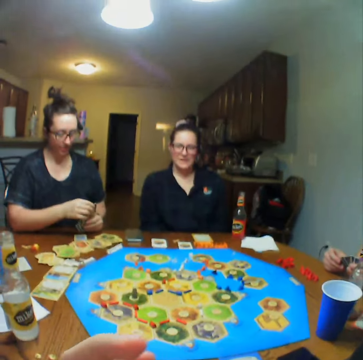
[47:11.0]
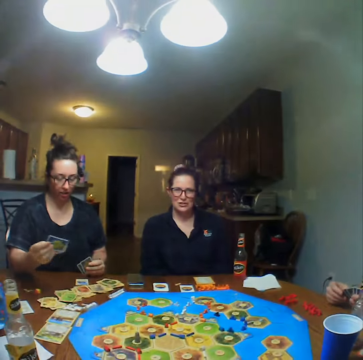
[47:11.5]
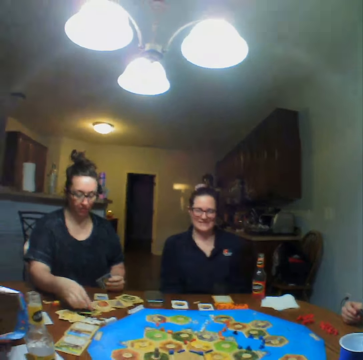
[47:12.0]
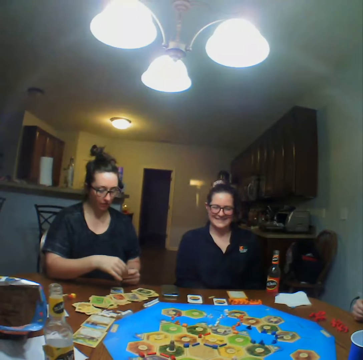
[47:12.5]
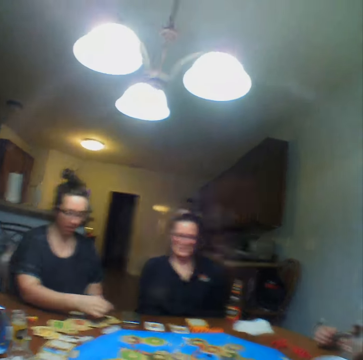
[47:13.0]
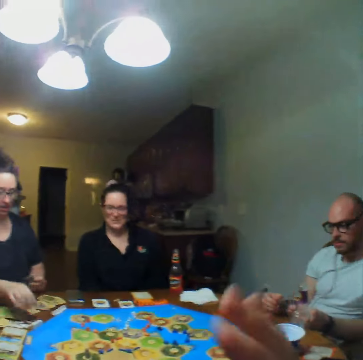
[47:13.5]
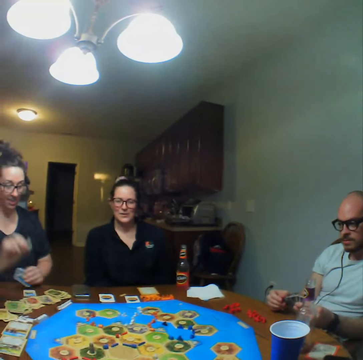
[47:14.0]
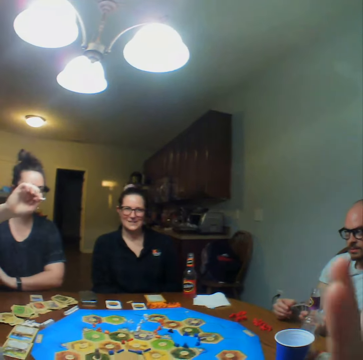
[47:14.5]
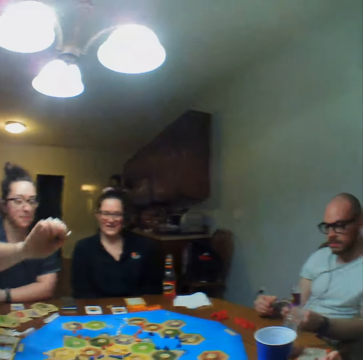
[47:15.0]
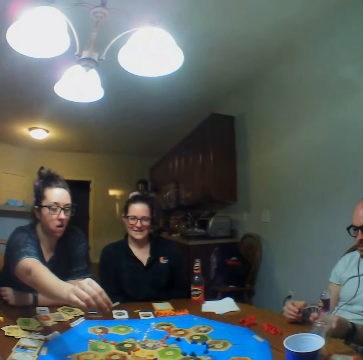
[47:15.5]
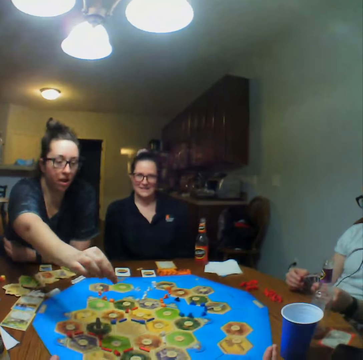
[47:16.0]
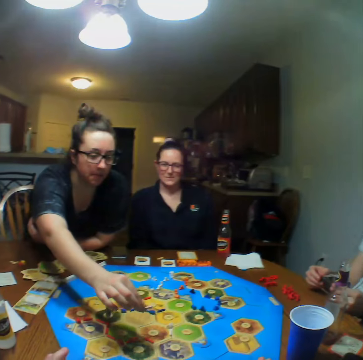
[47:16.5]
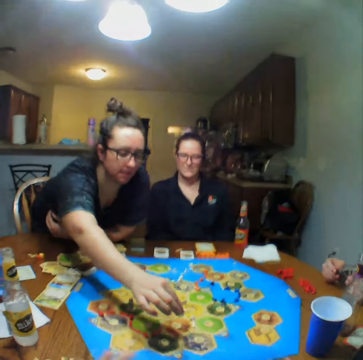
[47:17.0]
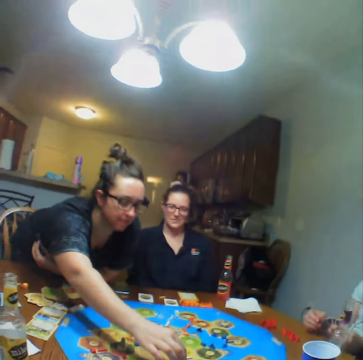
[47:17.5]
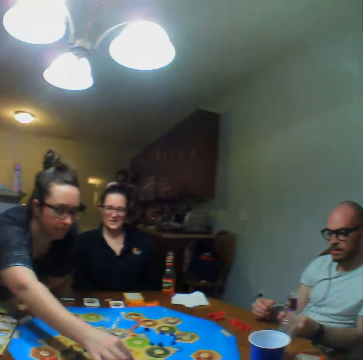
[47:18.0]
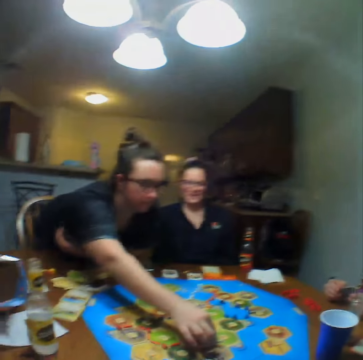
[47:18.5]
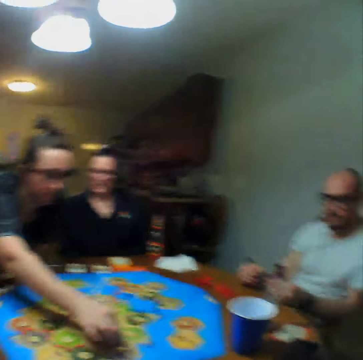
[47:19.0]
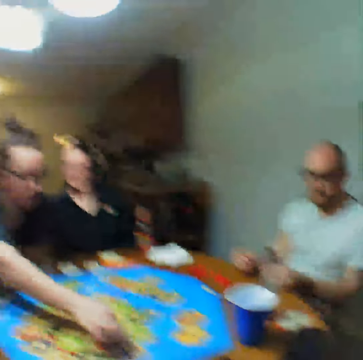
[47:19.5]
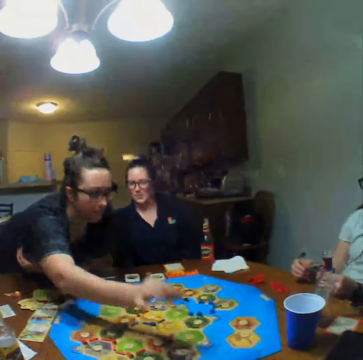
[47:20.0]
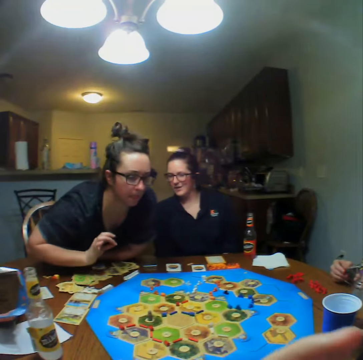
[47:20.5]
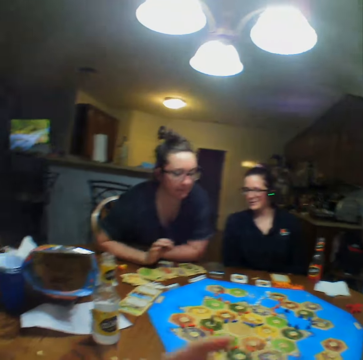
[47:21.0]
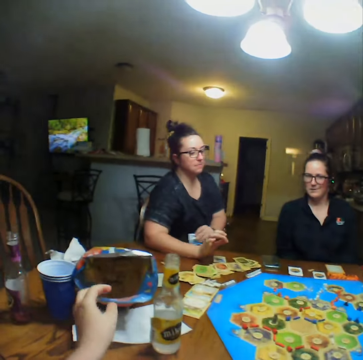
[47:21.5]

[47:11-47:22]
A woman places the card on the table and places a pebble on the board.

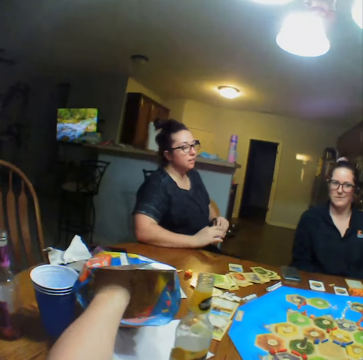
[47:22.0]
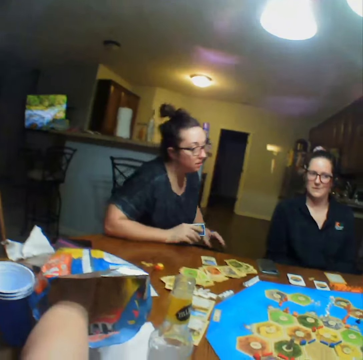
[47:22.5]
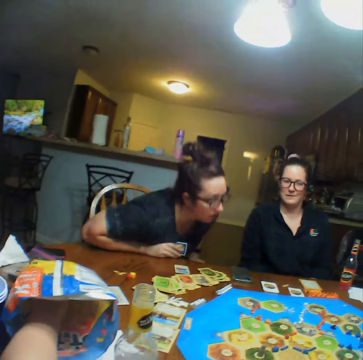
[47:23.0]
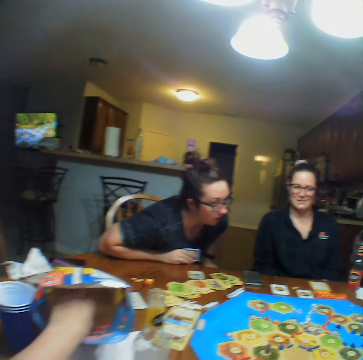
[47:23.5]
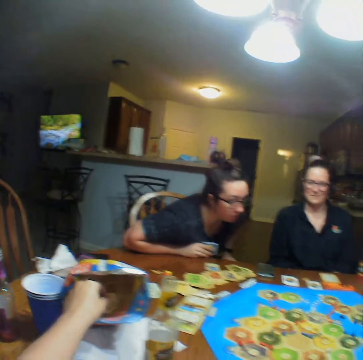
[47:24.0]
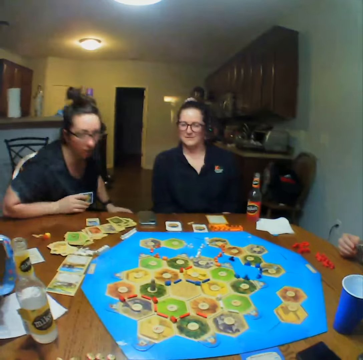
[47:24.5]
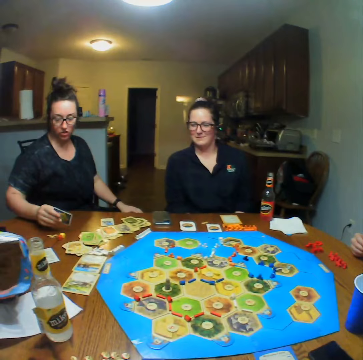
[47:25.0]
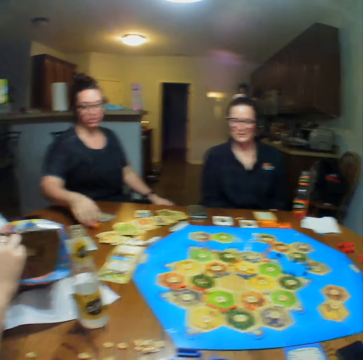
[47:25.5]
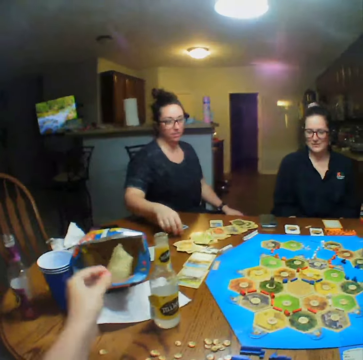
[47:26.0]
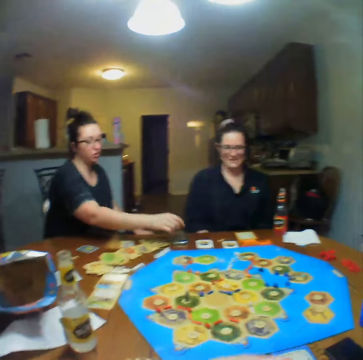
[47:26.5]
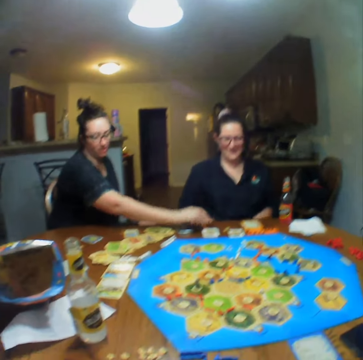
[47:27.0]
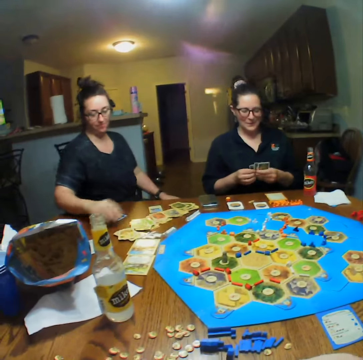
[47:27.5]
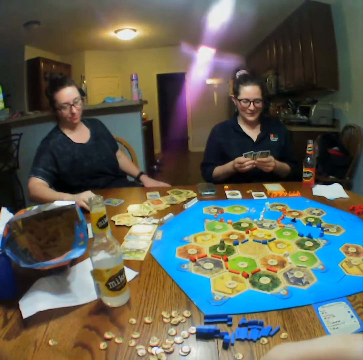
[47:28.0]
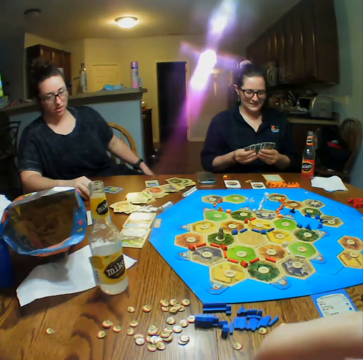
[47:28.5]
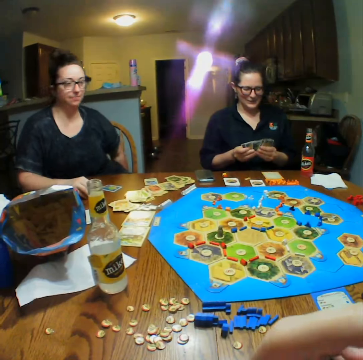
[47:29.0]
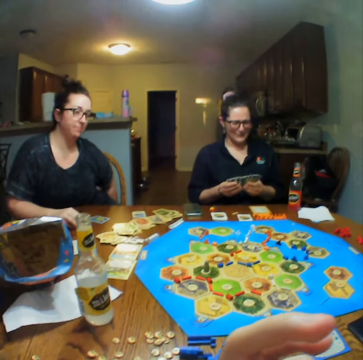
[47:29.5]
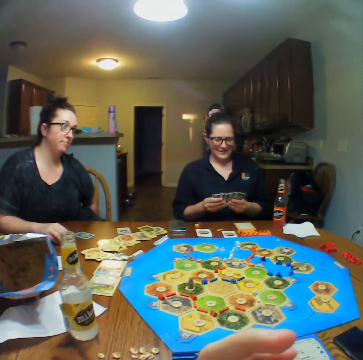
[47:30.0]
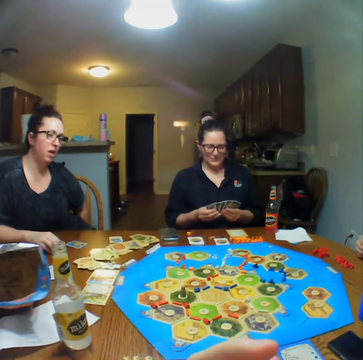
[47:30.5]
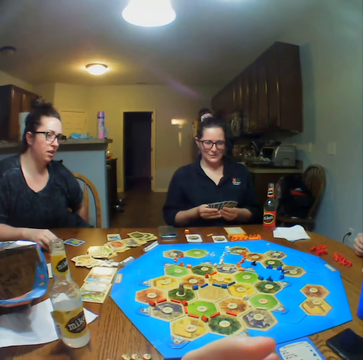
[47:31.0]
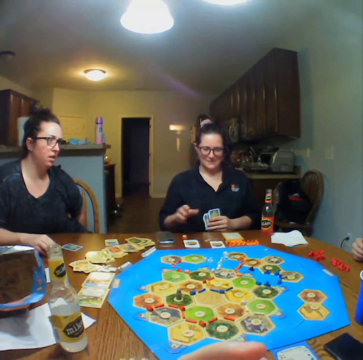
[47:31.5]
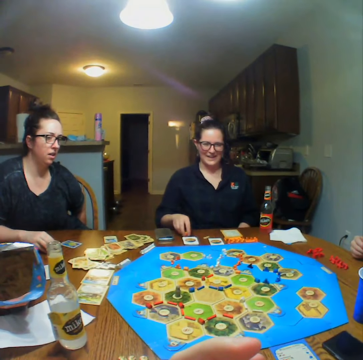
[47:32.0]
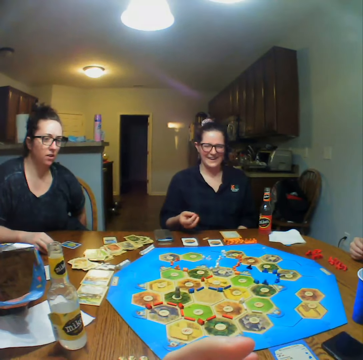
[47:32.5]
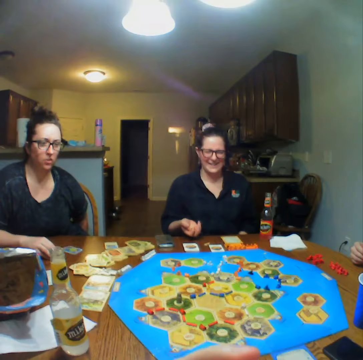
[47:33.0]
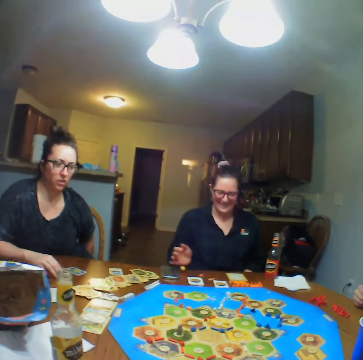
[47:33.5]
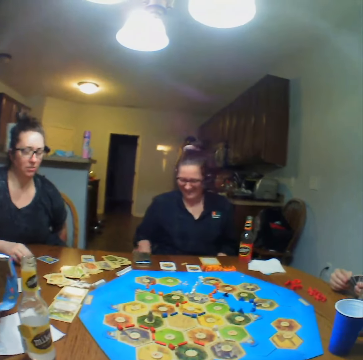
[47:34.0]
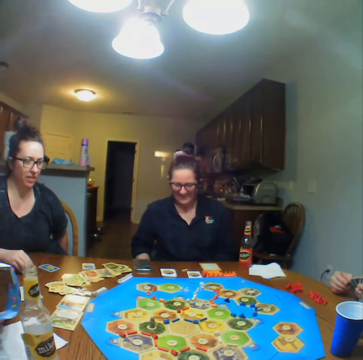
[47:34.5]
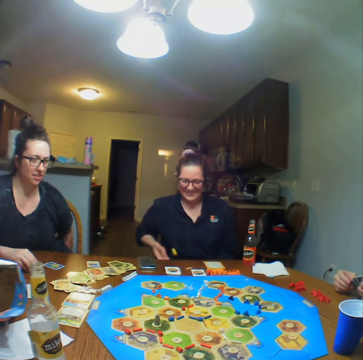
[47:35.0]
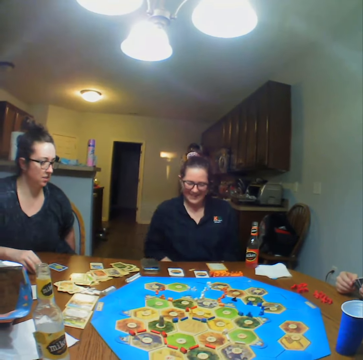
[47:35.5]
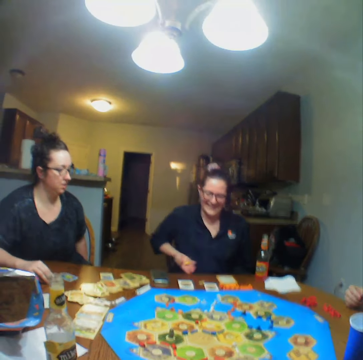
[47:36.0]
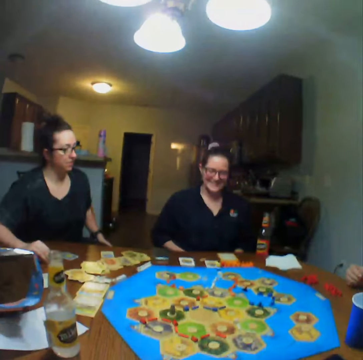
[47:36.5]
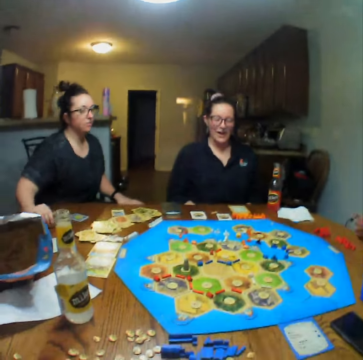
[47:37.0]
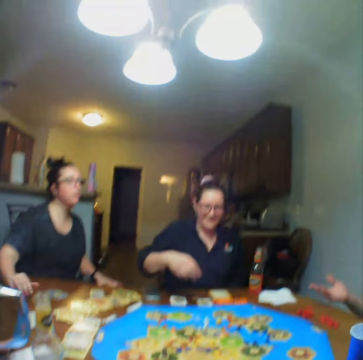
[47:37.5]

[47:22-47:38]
The camera wearer takes crisps from the packet. A woman places a card on the table. The woman picks the dice from the table and places the dice on the table. Another woman plays a card game. The other woman picks the dice from the table and throws the dice on the table.

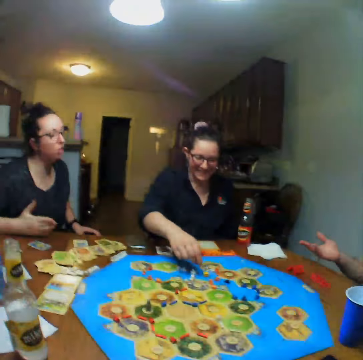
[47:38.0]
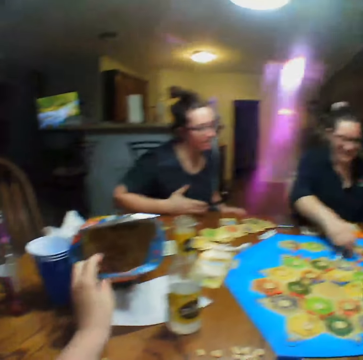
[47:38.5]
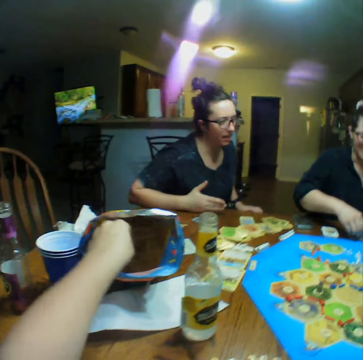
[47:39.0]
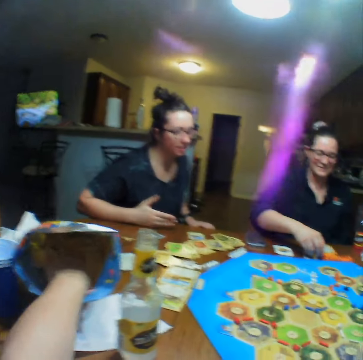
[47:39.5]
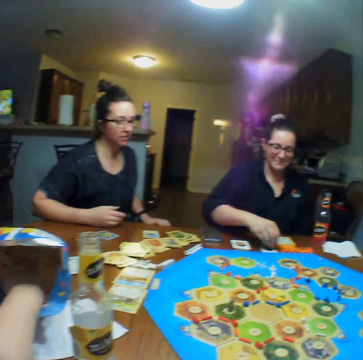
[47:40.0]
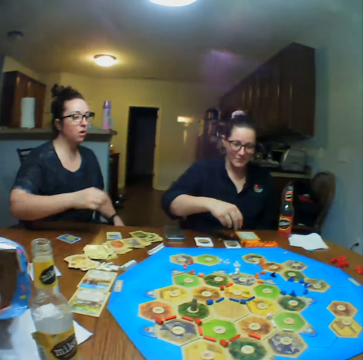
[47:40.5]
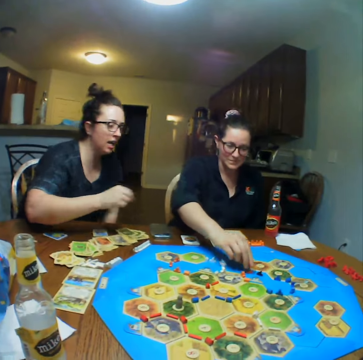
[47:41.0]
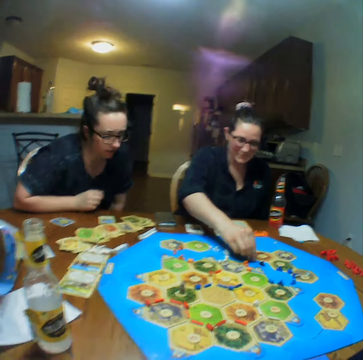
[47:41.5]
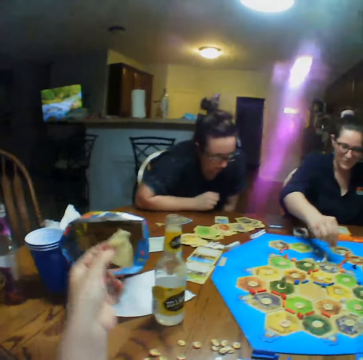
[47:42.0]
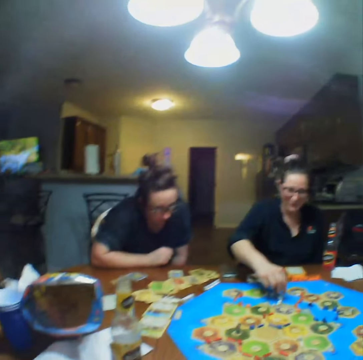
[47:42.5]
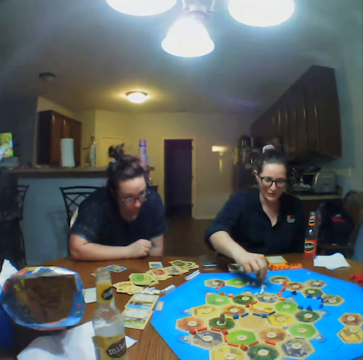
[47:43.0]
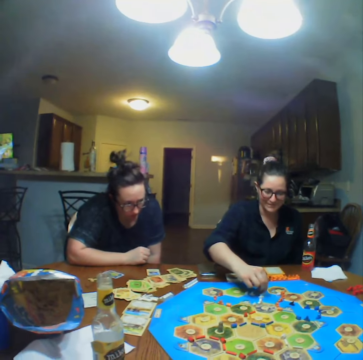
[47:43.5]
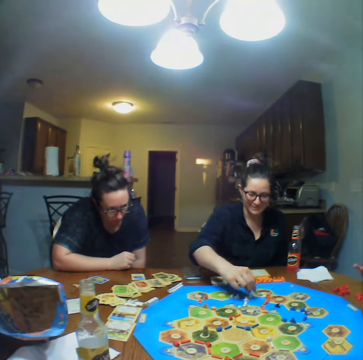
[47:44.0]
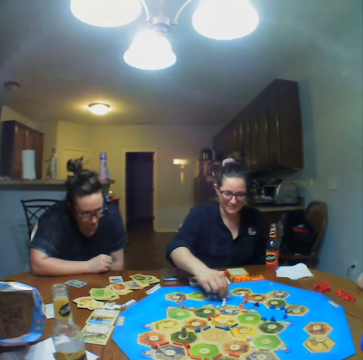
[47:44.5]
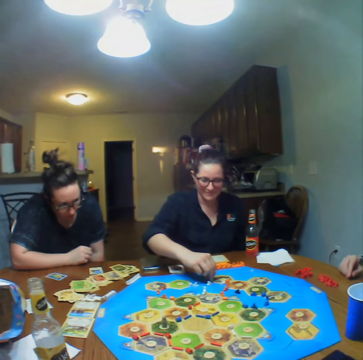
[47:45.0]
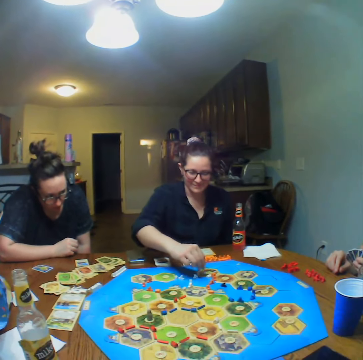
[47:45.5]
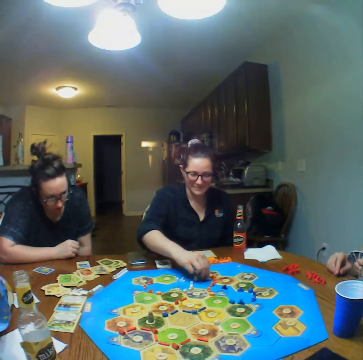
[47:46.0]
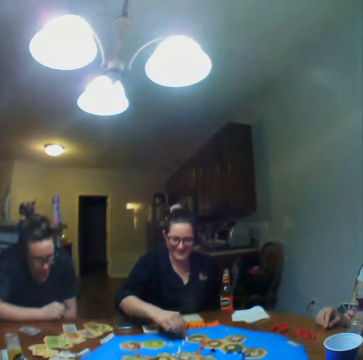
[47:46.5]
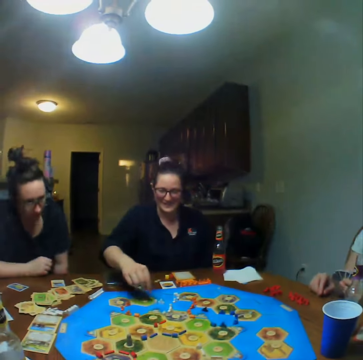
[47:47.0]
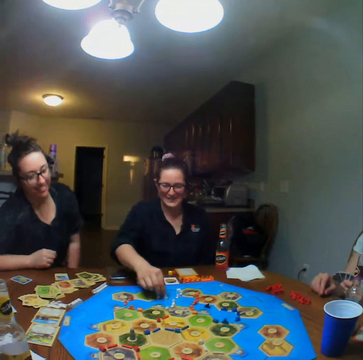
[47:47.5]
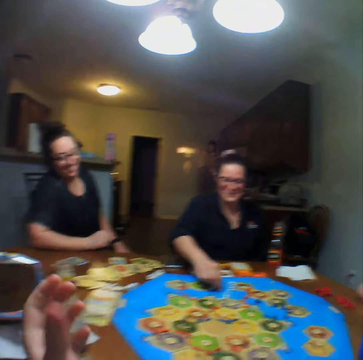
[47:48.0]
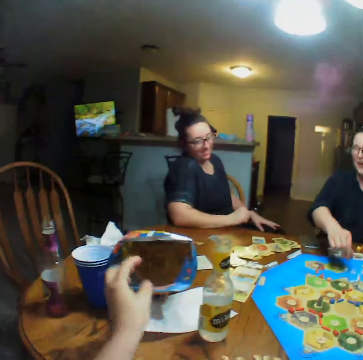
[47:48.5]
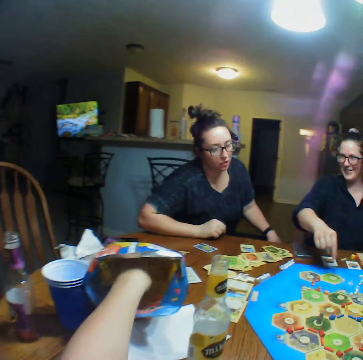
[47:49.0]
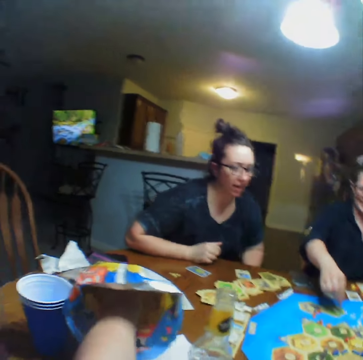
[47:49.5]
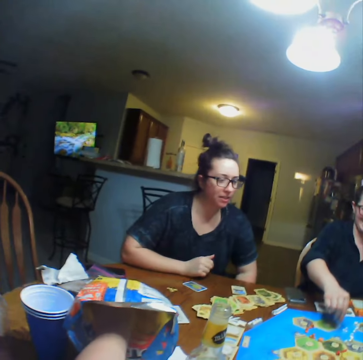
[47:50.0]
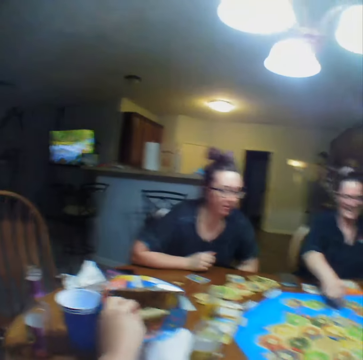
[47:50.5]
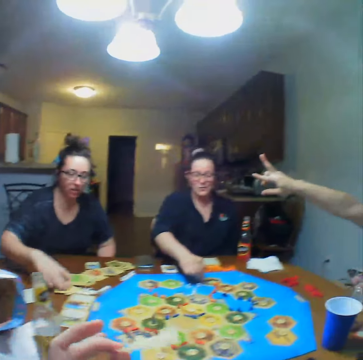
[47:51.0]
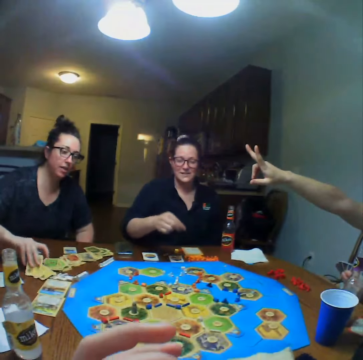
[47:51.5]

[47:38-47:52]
The camera wearer takes crisps from the packet. A woman arranges the pebbles on the board. The camera wearer takes the crisps from the packet.
